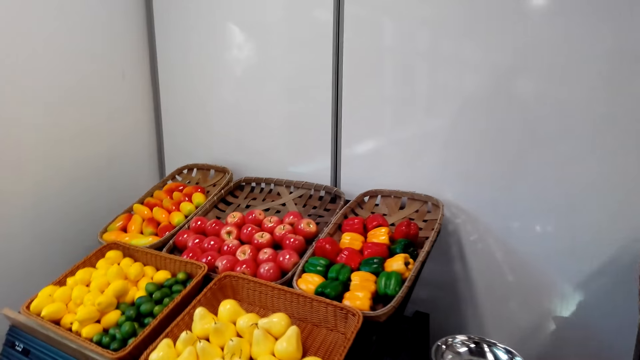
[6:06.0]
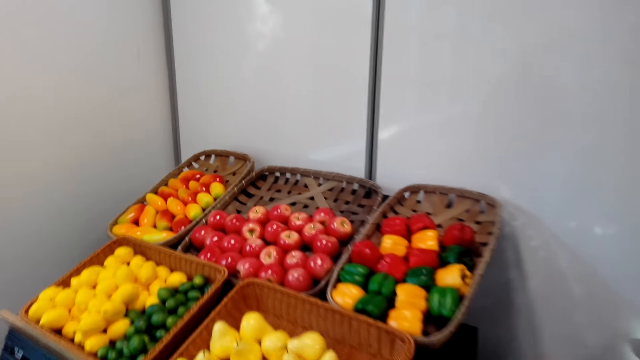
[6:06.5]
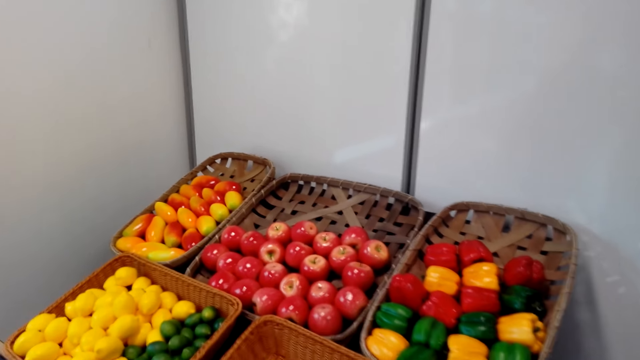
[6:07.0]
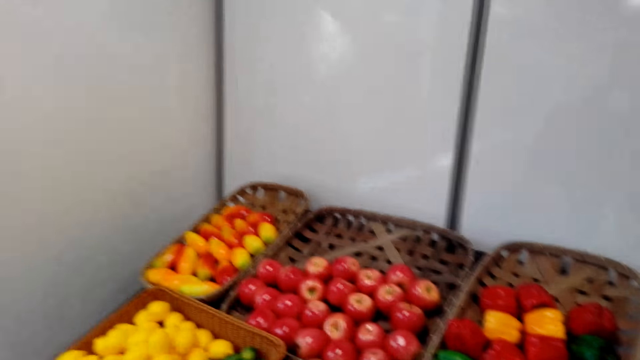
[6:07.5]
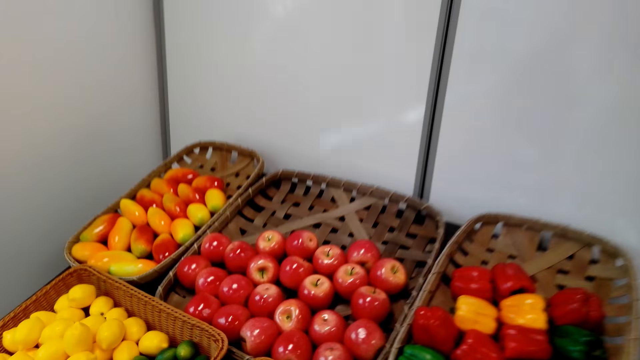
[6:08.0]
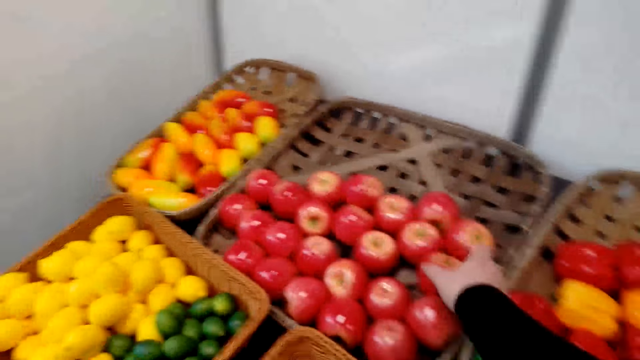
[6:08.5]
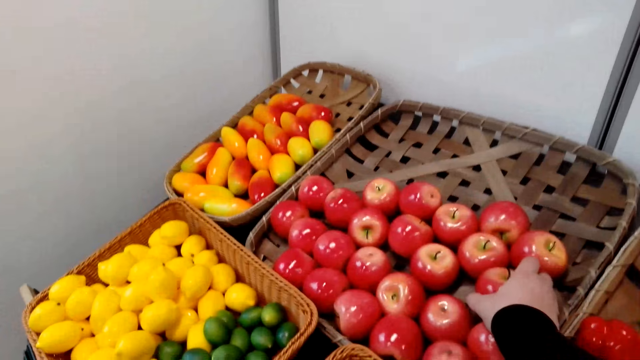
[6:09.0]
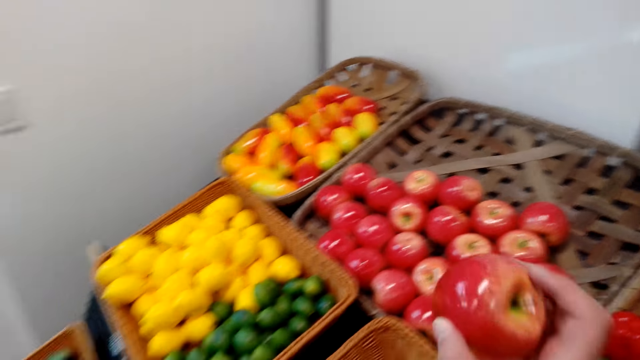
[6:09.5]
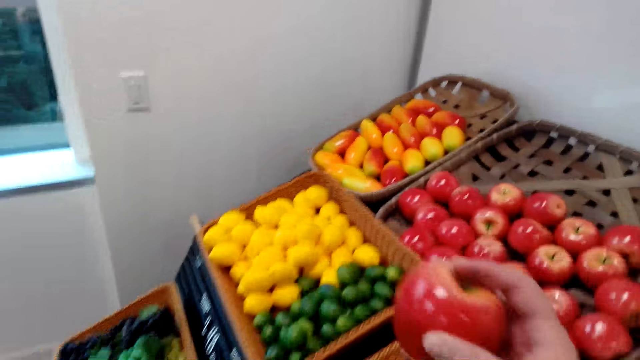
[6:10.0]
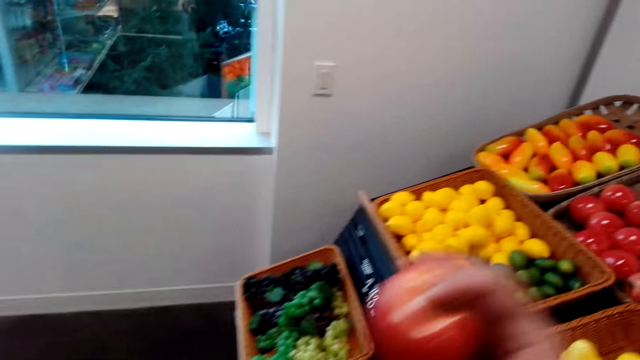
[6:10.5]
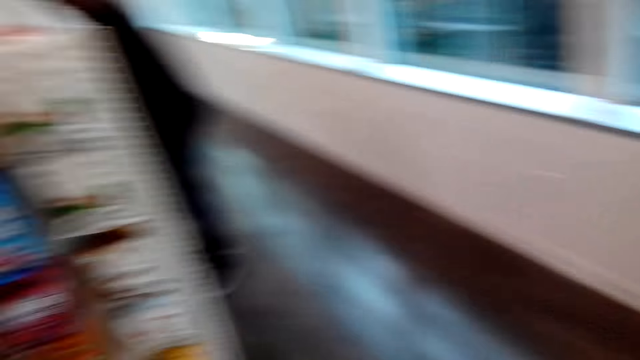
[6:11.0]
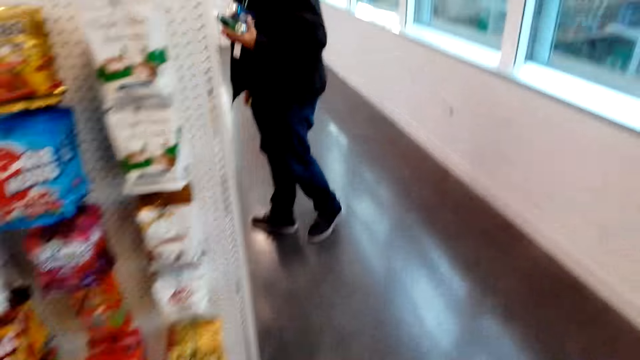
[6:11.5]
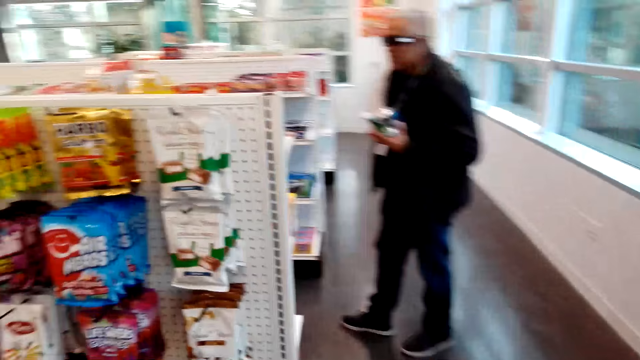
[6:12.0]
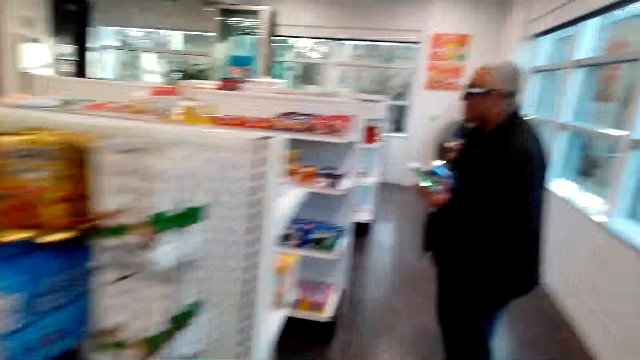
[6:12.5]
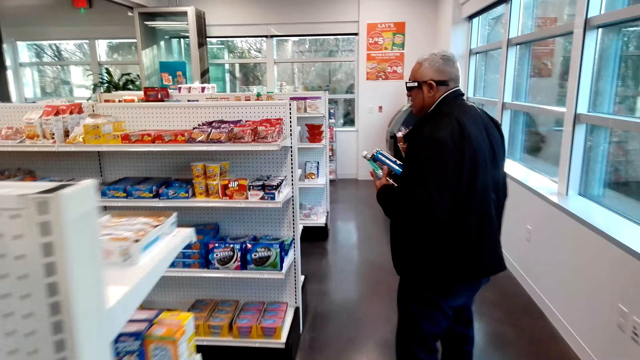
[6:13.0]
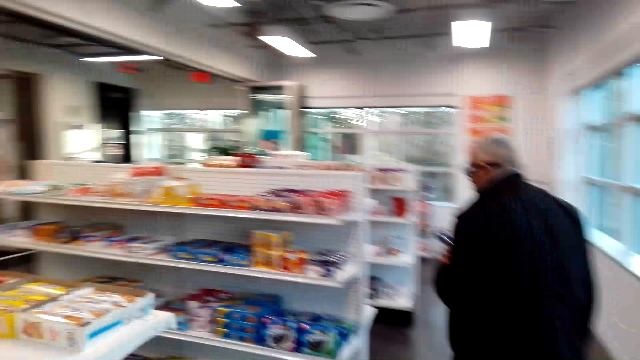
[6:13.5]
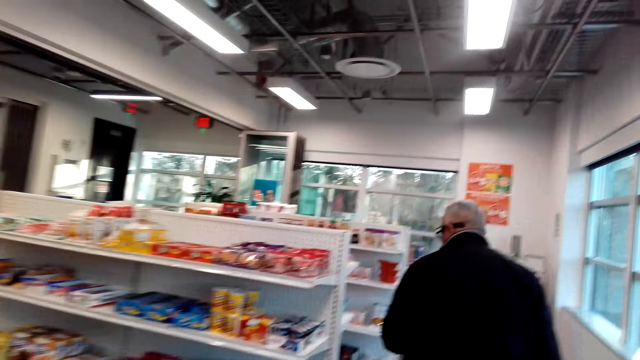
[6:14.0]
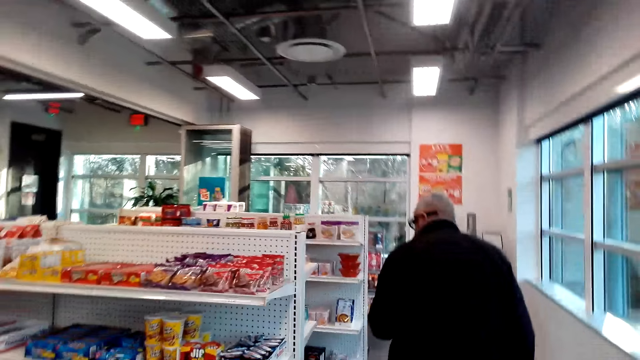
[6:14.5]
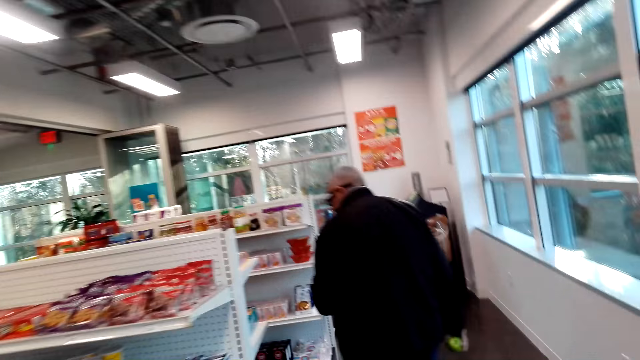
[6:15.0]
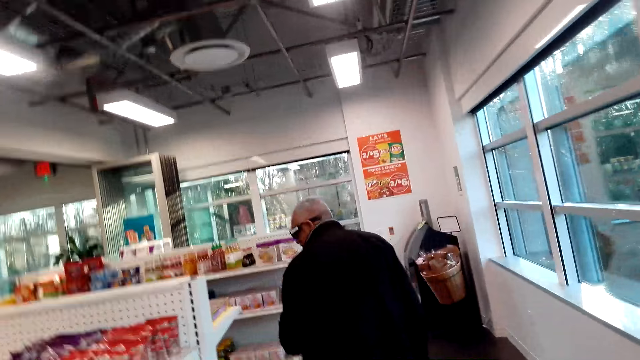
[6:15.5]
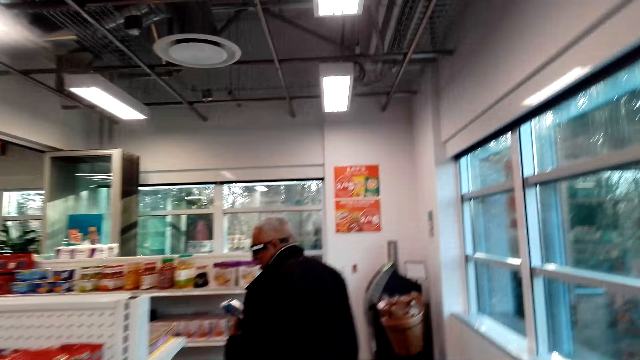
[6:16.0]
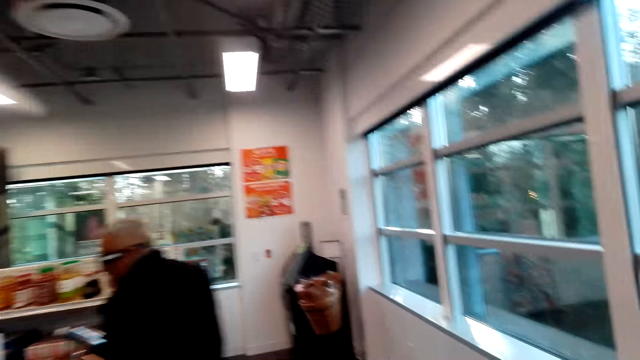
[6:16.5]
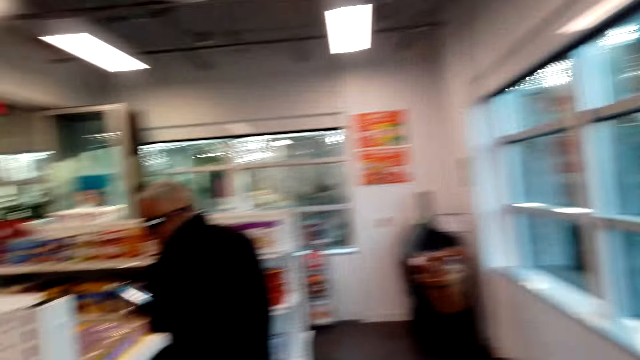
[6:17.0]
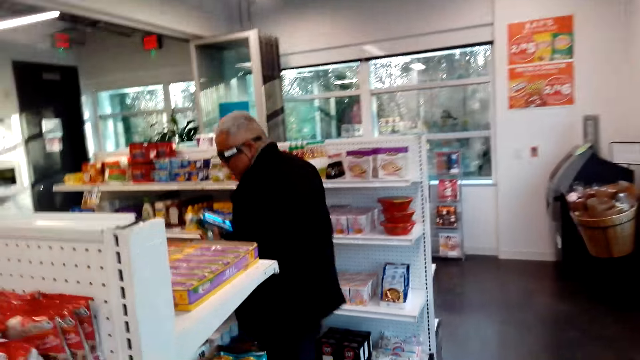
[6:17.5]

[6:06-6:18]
The camera wearer picks an apple on a display. They walk around the store. A man walks around the store.

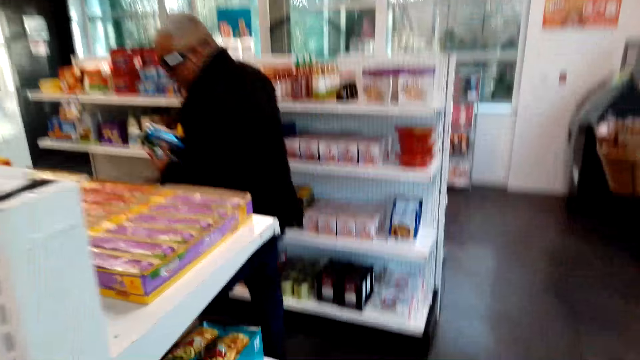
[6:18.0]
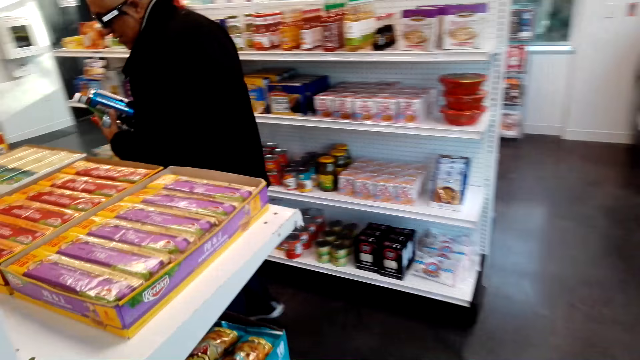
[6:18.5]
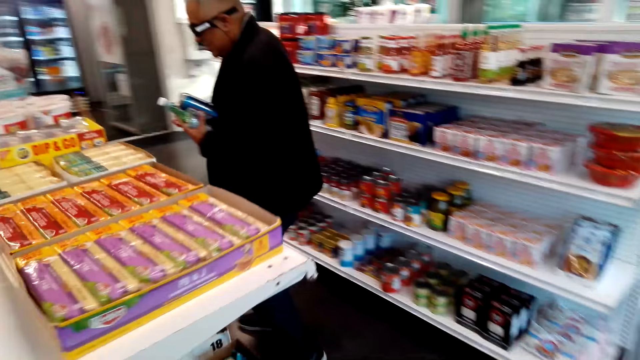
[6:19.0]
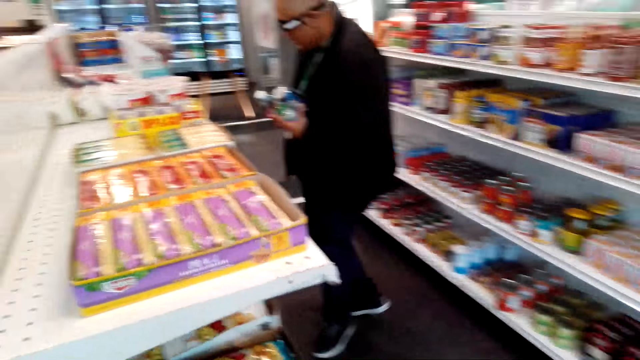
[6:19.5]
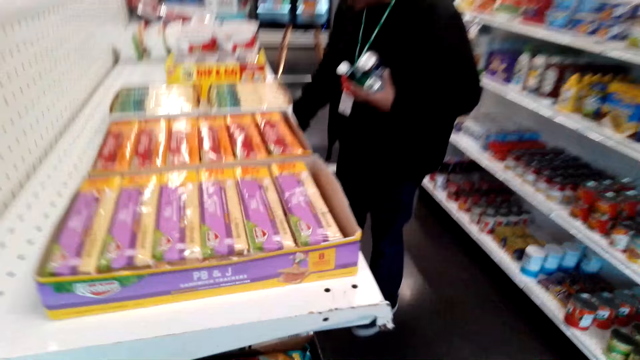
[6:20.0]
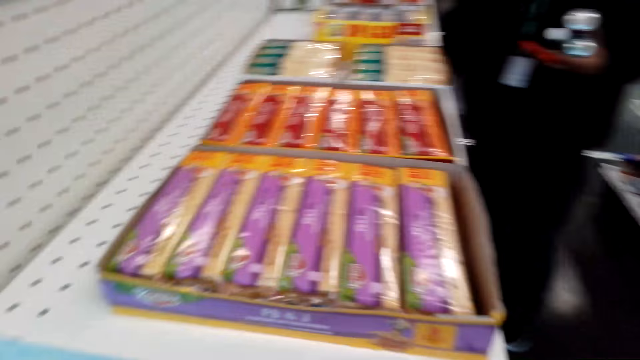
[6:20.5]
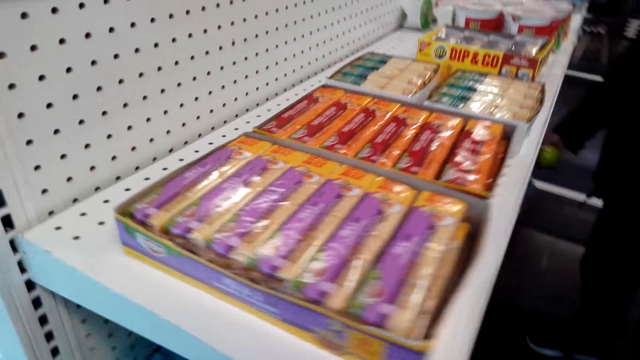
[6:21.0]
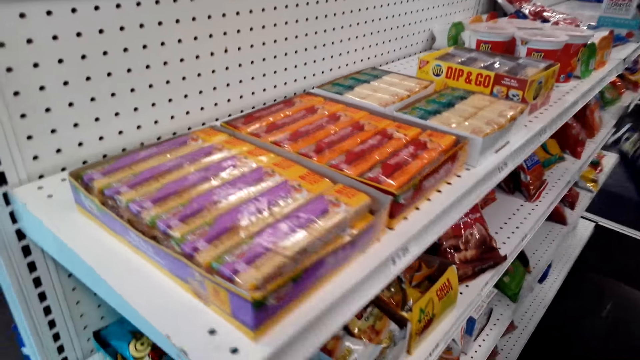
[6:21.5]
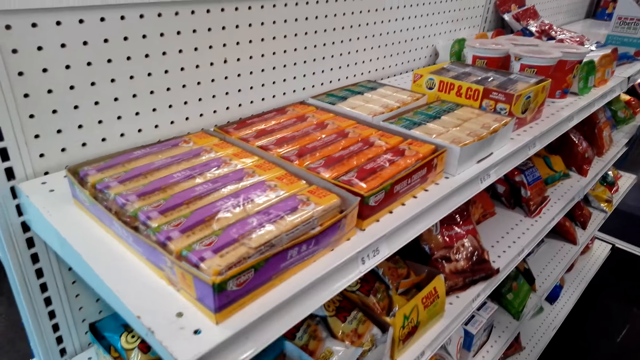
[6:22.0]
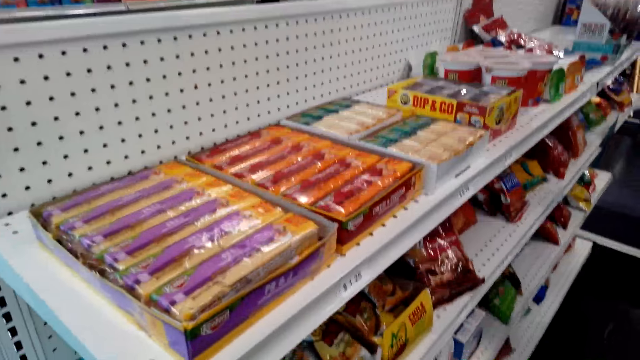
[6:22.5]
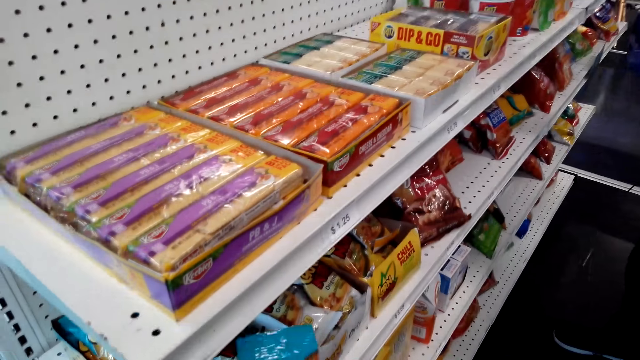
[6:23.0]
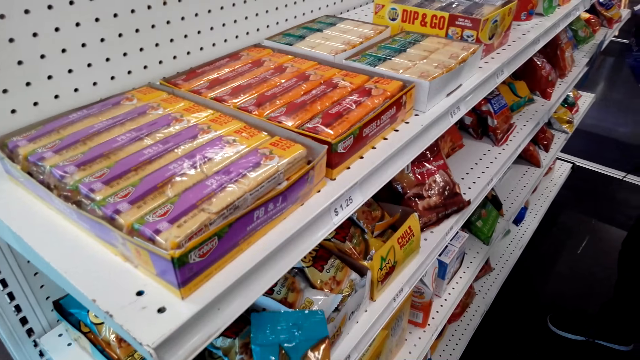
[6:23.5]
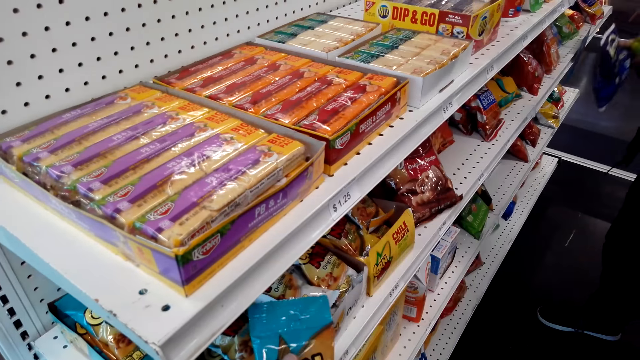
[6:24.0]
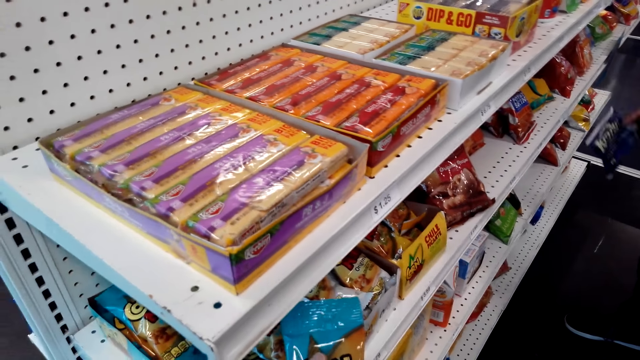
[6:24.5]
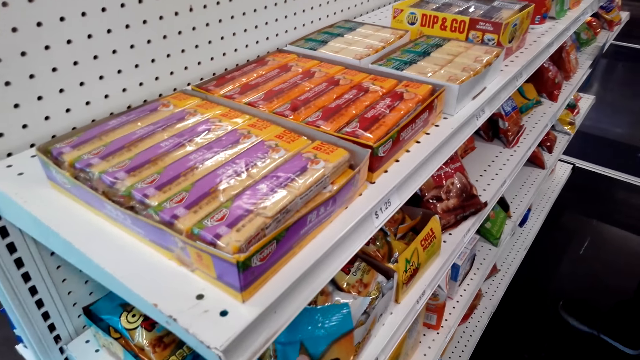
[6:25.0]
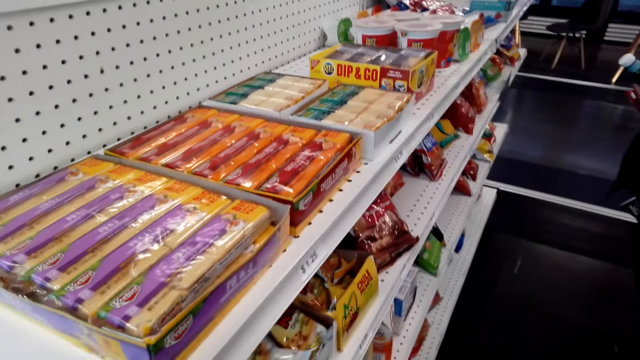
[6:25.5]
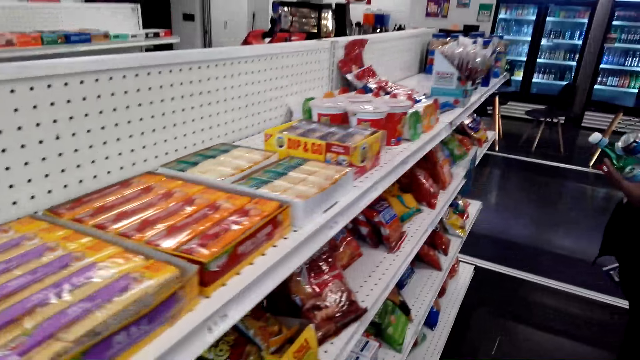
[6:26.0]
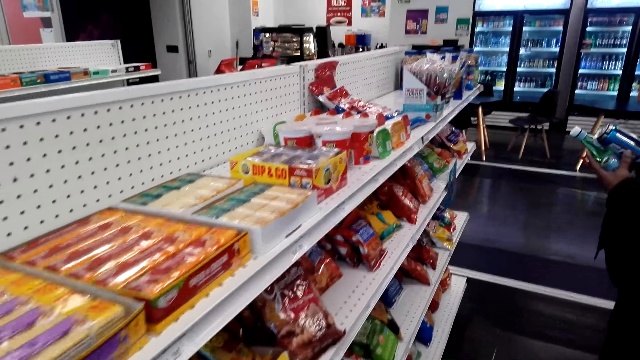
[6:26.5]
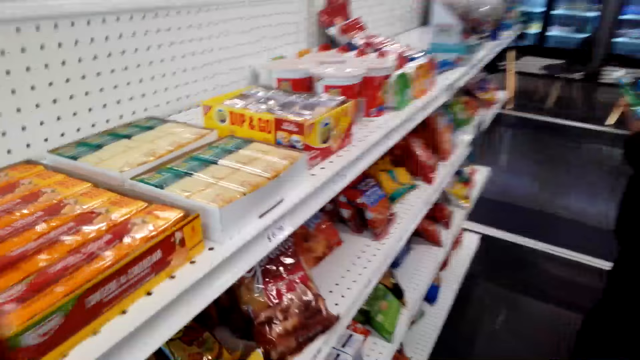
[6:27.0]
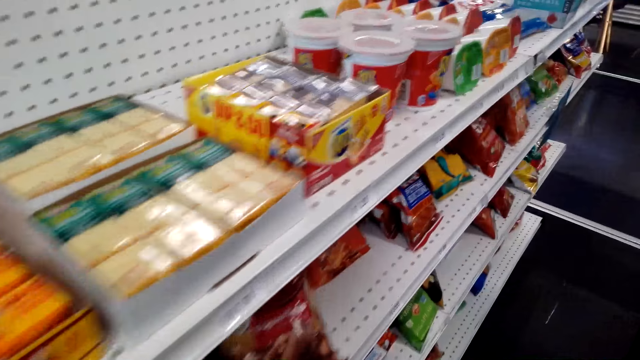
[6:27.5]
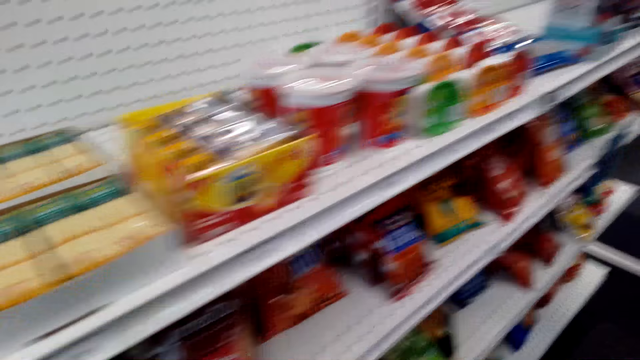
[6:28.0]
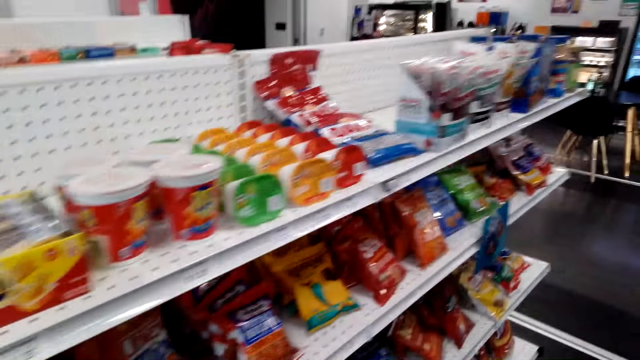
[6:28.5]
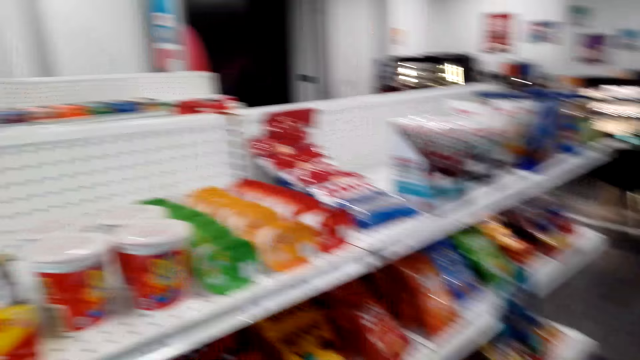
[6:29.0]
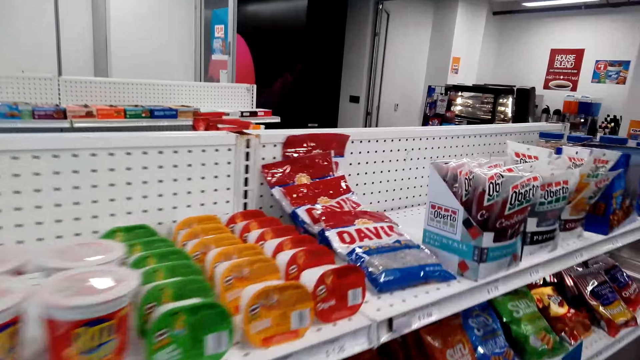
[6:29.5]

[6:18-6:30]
A man picks a packet of potato chips from the shelf. The camera wearer looks at a sachet and picks a packet of potato chips from the shelf. The man moves across the shelf. The camera wearer moves across the shelf.
